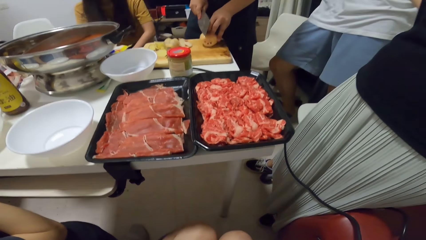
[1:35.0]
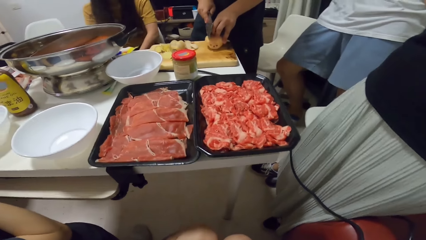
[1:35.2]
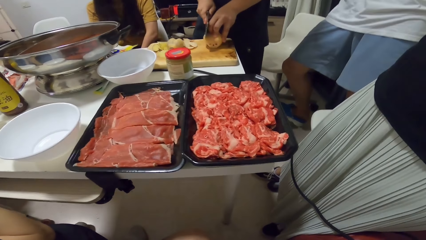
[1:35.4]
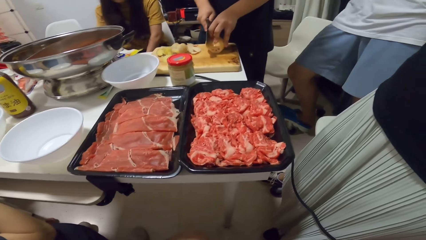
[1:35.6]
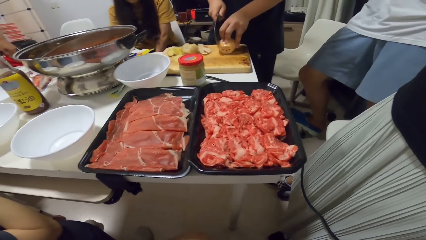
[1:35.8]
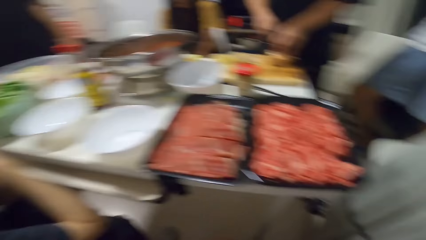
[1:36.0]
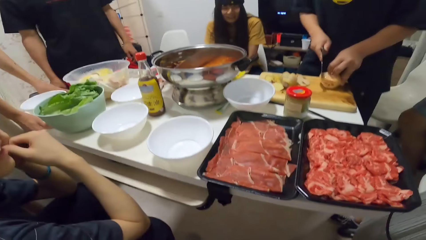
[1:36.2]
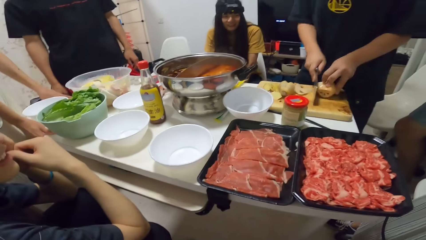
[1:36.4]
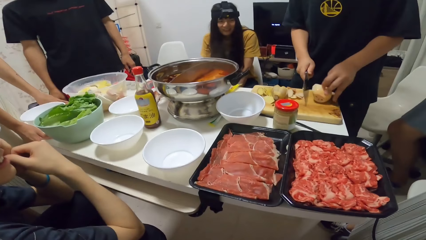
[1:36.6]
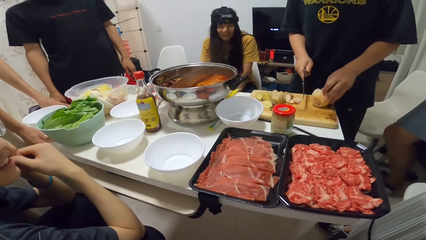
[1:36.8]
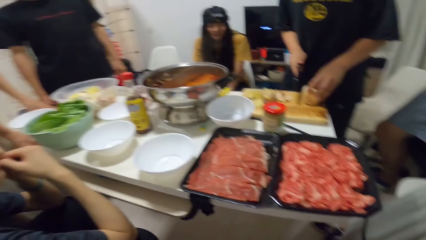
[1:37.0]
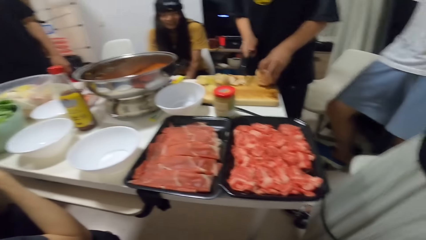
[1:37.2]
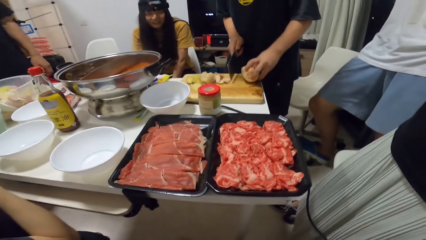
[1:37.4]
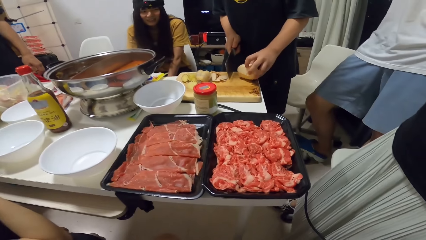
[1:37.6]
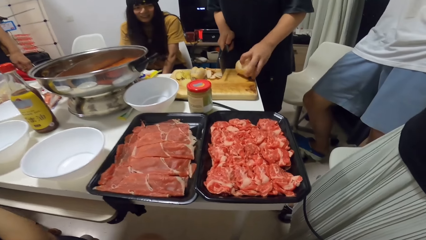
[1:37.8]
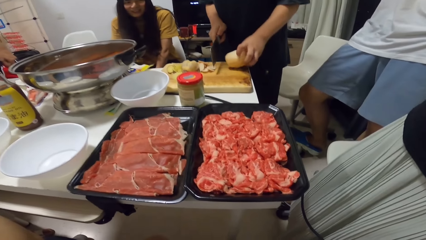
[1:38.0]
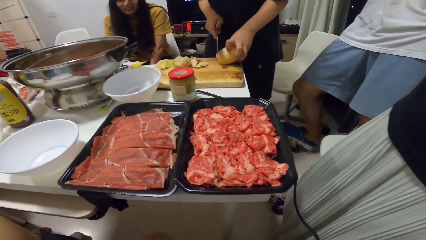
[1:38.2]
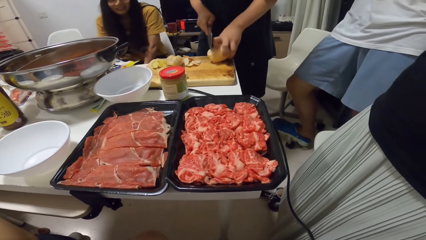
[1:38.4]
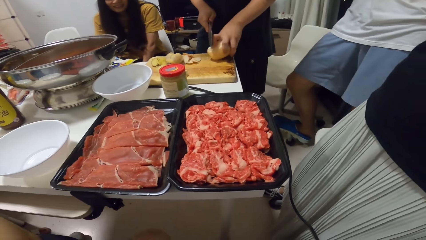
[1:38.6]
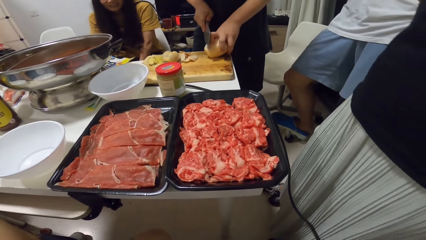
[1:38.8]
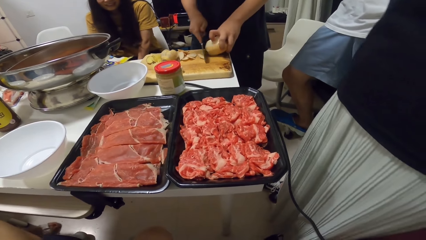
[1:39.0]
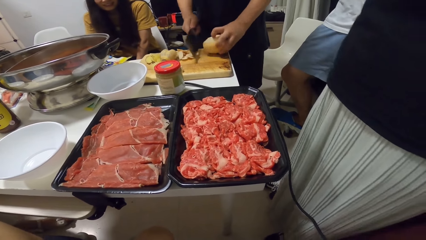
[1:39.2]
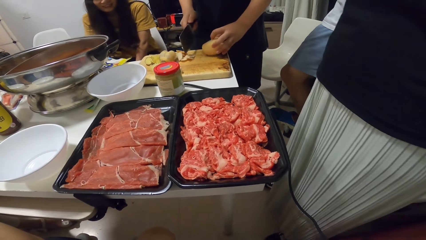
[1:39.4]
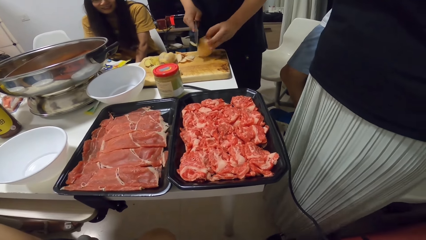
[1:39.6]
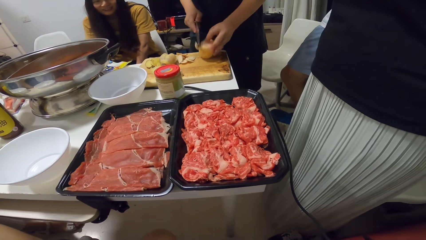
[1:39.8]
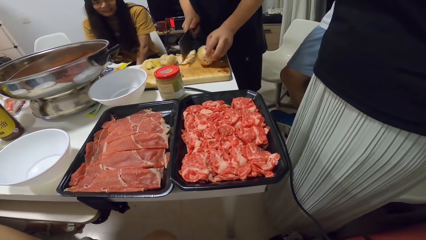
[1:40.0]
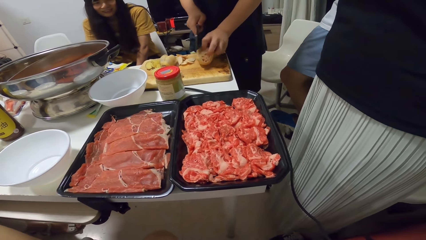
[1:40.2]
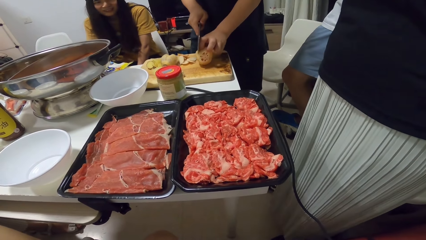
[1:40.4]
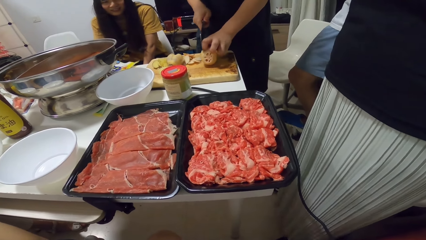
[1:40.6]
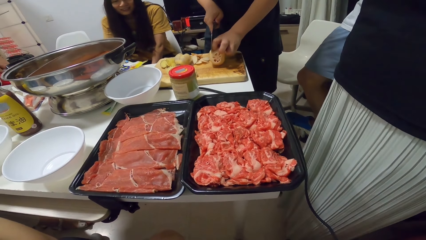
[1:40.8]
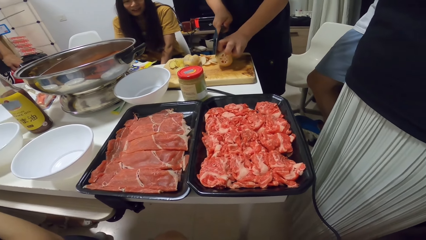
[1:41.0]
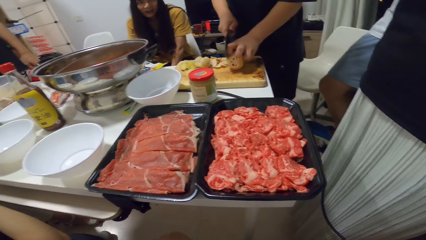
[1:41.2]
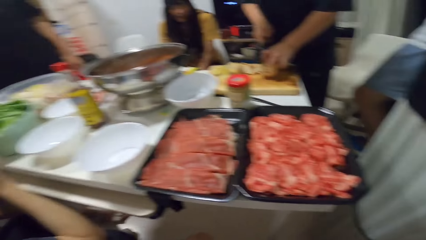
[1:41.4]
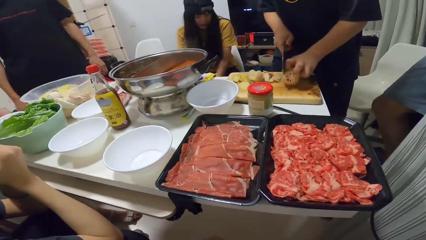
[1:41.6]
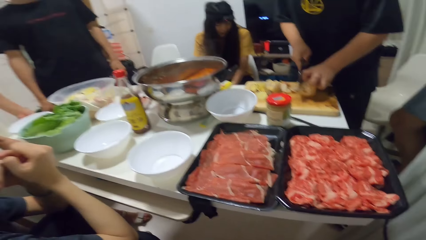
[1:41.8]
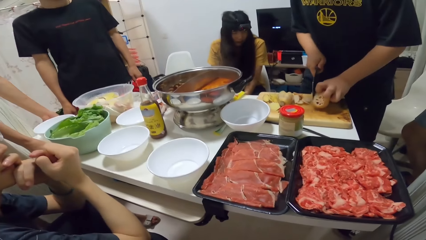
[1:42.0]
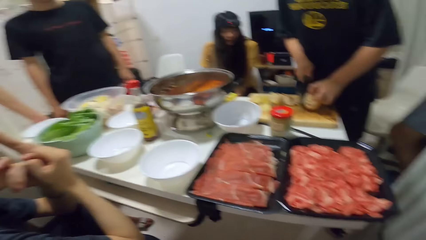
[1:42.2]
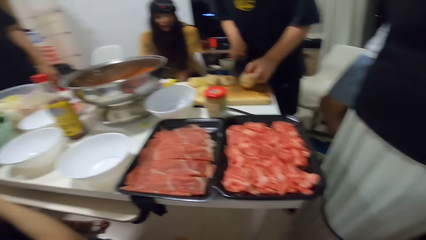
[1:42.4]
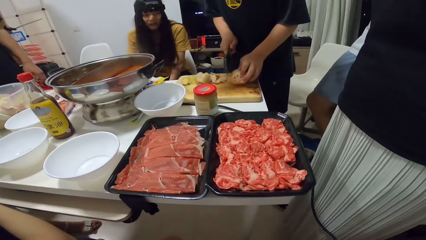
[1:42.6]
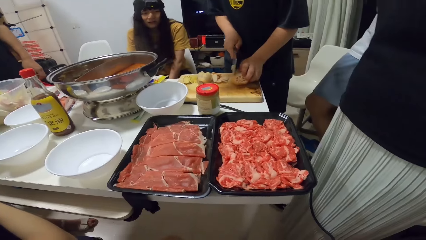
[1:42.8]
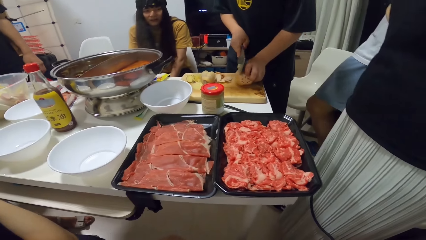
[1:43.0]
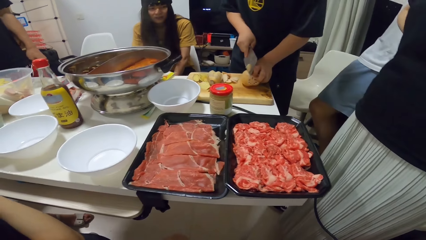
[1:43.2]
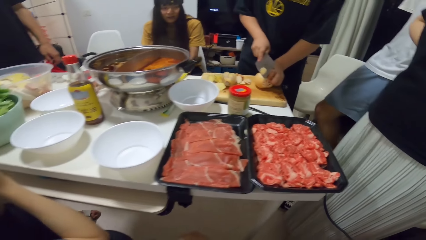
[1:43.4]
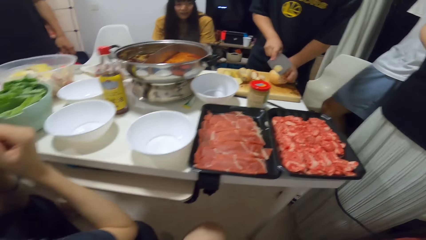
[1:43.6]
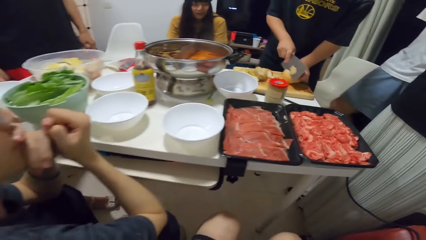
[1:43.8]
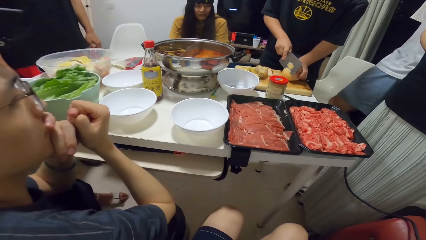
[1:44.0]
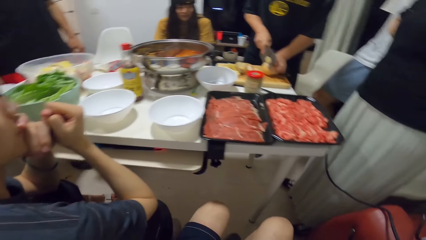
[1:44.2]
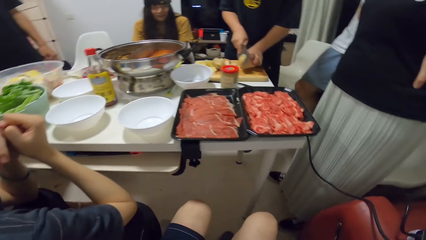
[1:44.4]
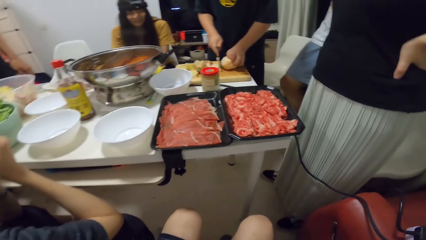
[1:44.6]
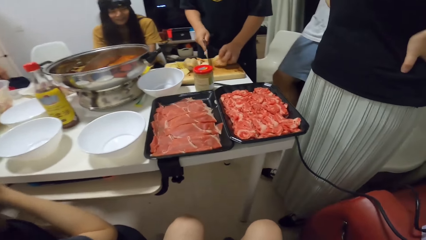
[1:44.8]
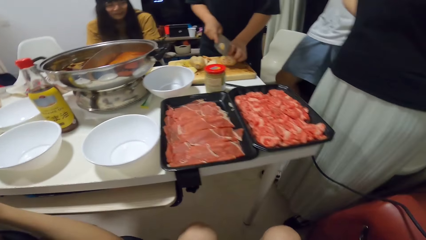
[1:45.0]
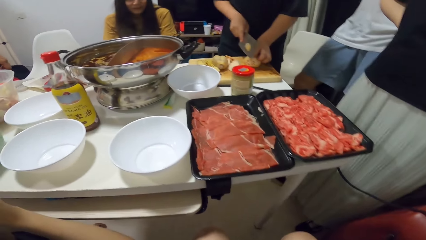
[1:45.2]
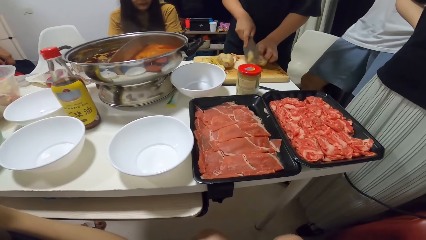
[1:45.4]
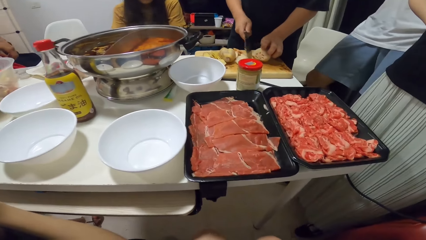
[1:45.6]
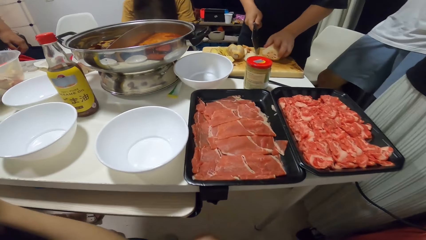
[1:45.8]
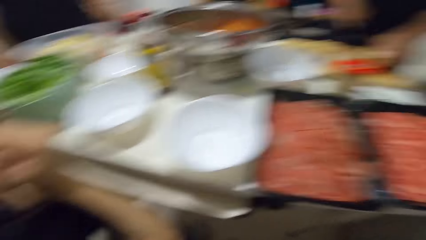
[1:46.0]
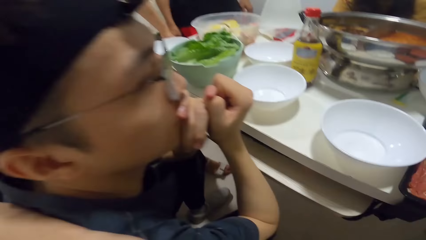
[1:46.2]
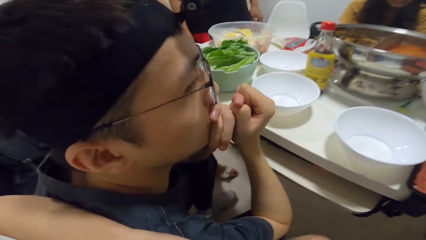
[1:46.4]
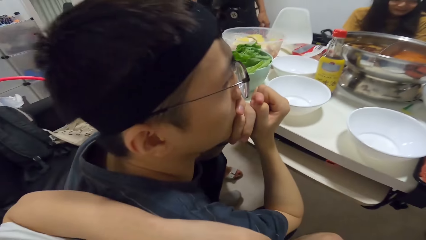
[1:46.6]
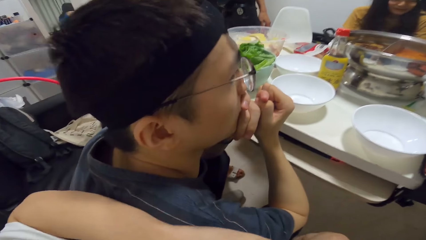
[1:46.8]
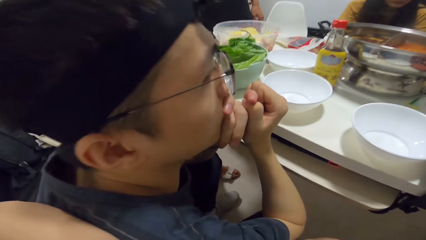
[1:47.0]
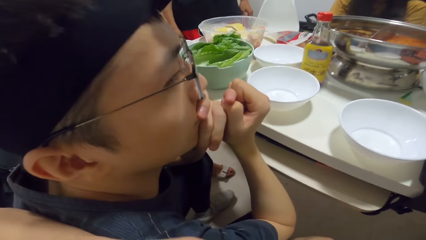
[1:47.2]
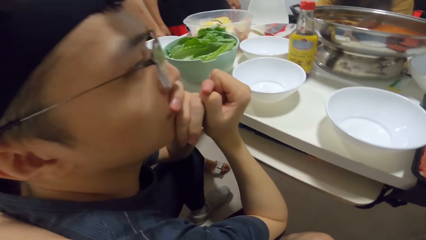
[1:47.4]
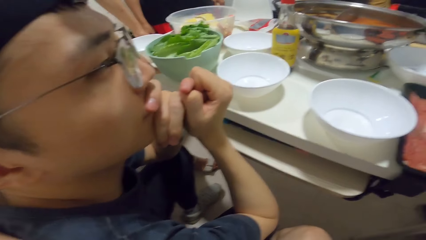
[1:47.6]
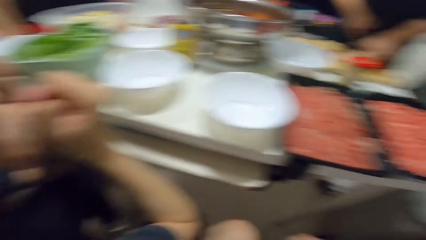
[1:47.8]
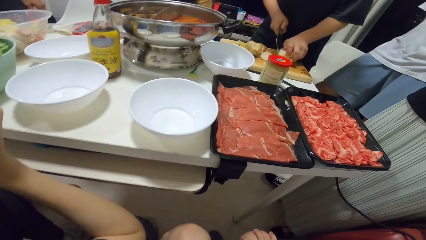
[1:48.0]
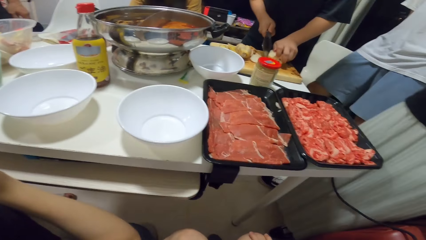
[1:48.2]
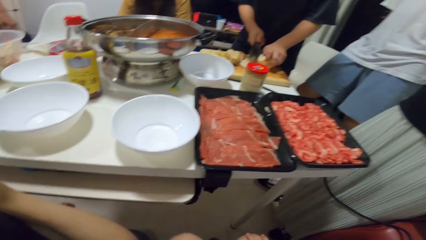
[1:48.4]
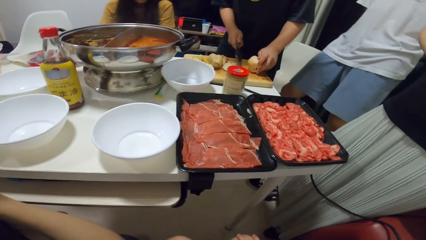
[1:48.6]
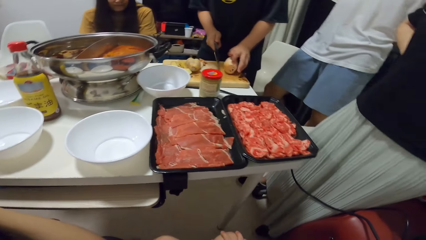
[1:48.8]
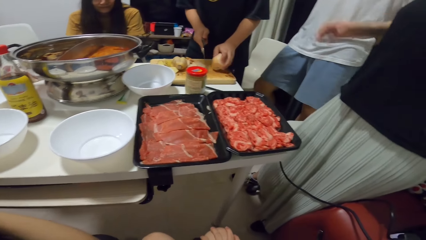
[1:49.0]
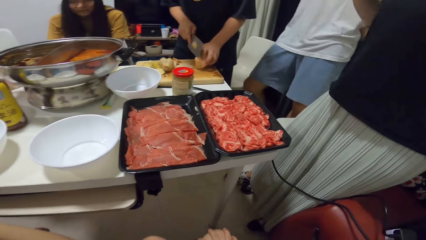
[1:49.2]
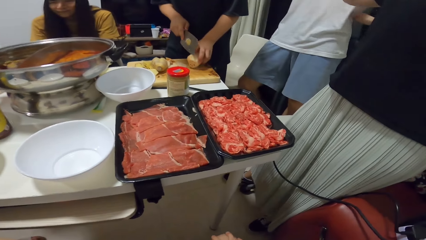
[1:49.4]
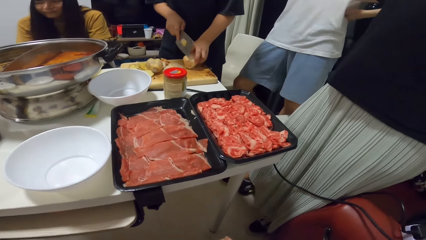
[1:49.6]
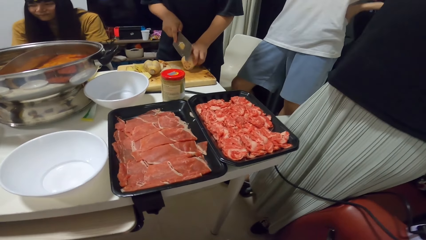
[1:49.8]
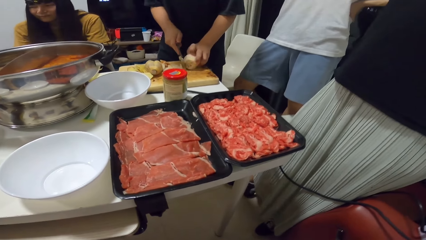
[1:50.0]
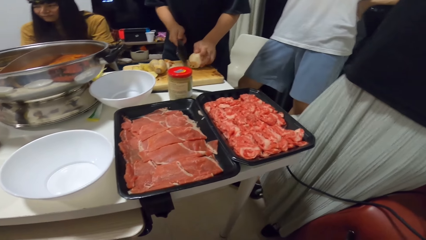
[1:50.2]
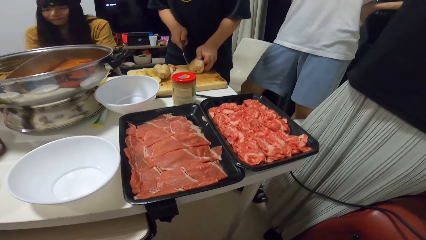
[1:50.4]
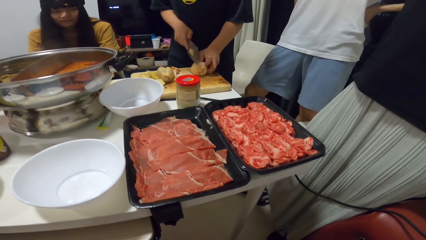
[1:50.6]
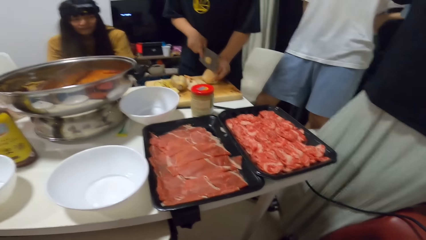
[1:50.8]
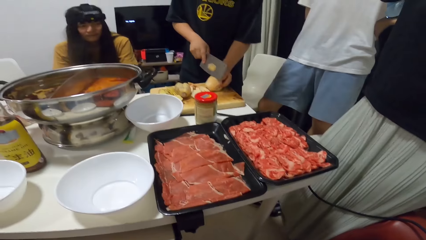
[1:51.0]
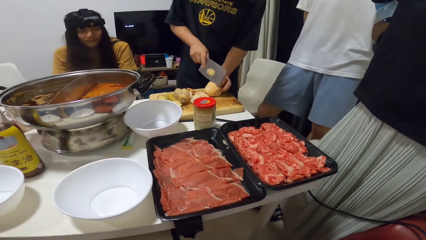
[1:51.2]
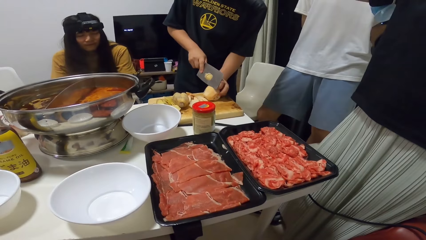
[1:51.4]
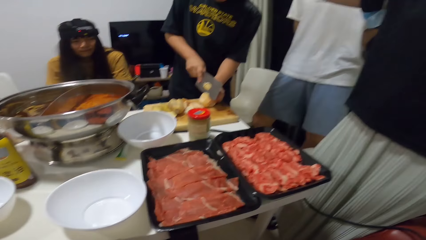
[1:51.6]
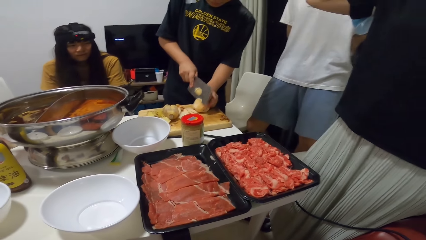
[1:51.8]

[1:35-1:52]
The camera wearer looks around the kitchen. A person watches another person. The camera wearer looks at the first person. They turn. A third person moves her hand.
